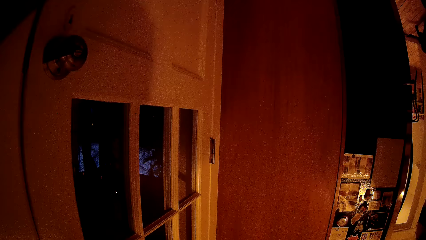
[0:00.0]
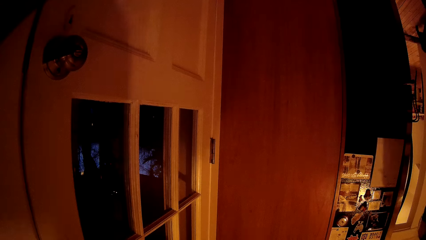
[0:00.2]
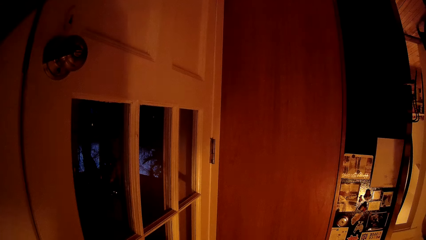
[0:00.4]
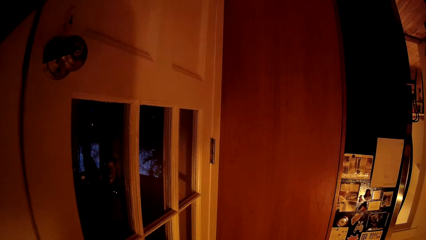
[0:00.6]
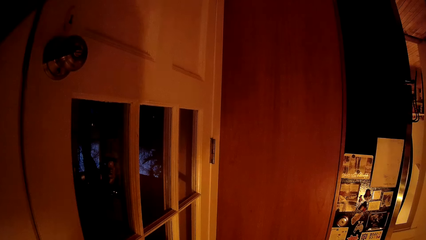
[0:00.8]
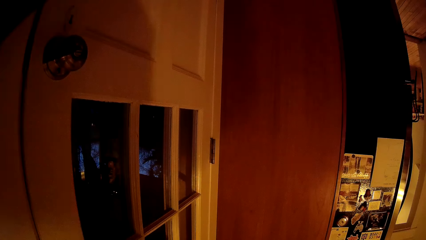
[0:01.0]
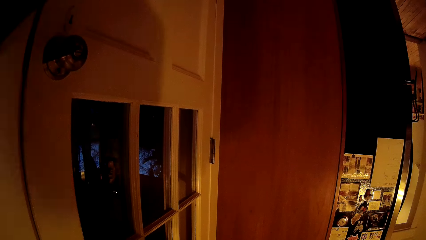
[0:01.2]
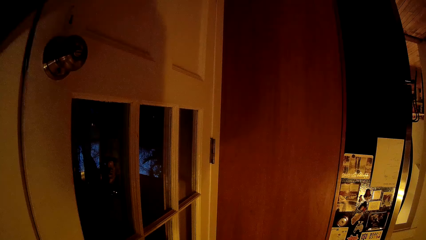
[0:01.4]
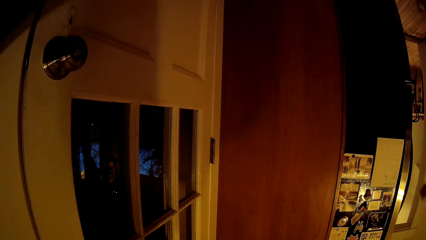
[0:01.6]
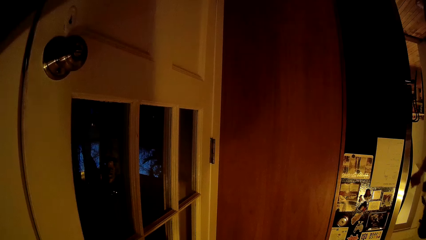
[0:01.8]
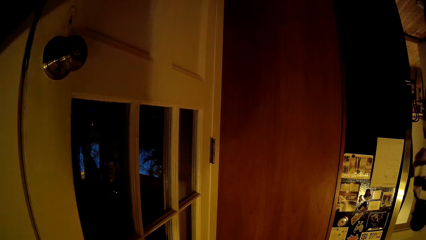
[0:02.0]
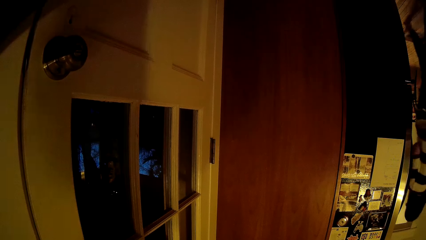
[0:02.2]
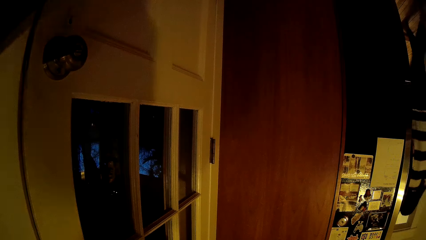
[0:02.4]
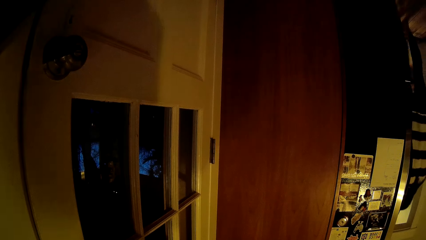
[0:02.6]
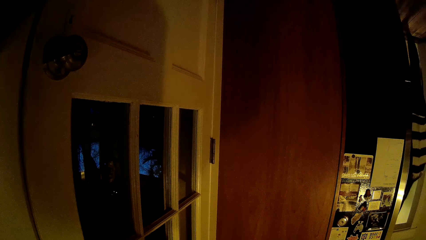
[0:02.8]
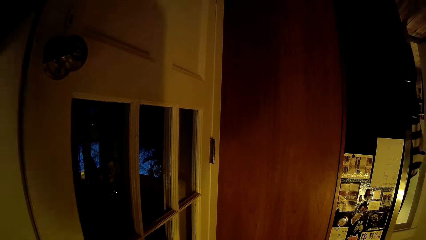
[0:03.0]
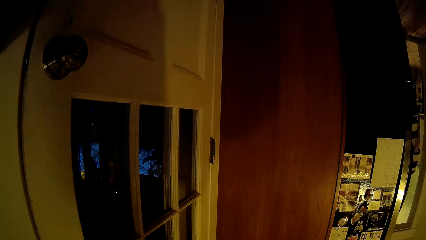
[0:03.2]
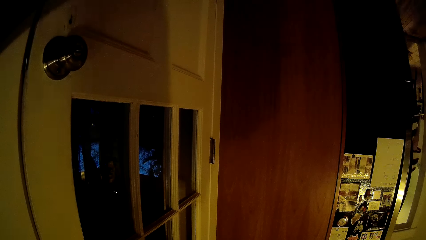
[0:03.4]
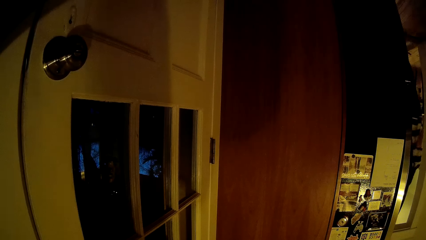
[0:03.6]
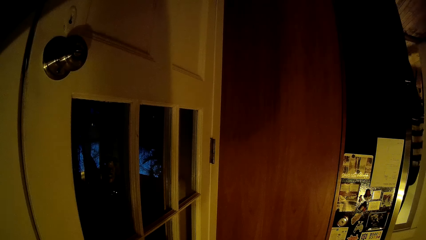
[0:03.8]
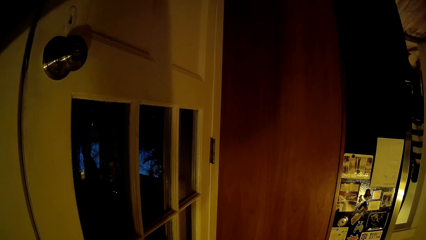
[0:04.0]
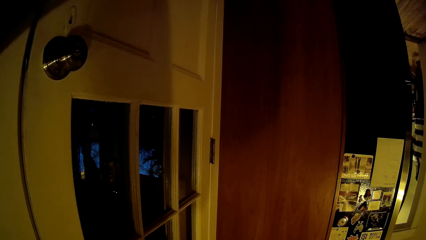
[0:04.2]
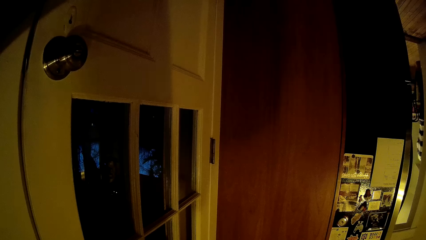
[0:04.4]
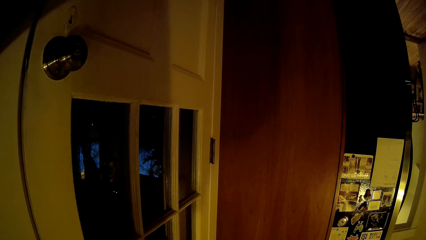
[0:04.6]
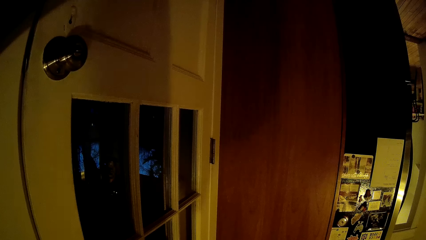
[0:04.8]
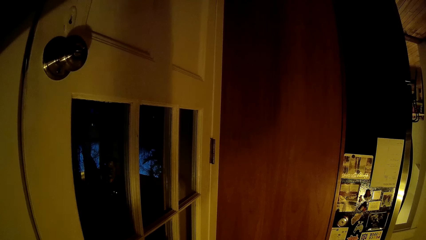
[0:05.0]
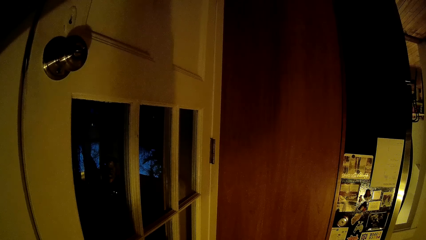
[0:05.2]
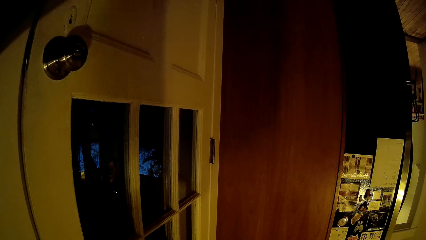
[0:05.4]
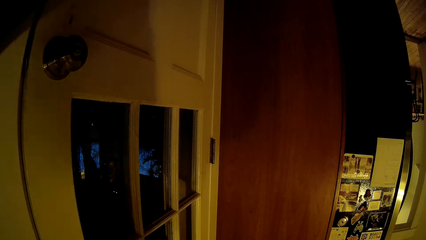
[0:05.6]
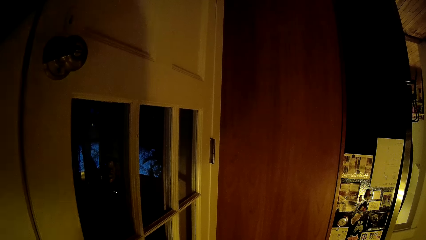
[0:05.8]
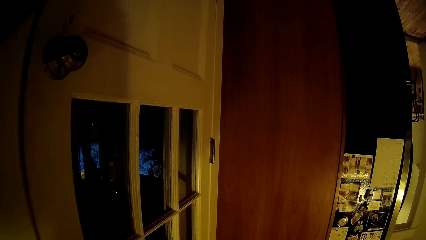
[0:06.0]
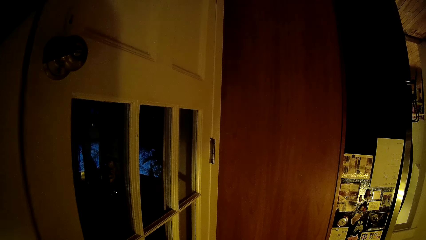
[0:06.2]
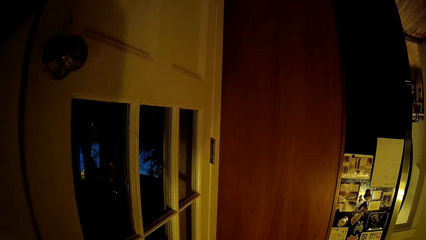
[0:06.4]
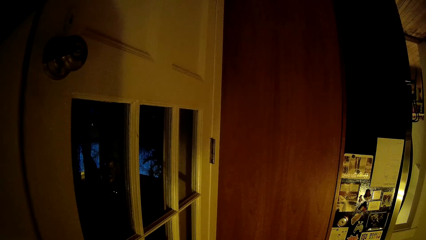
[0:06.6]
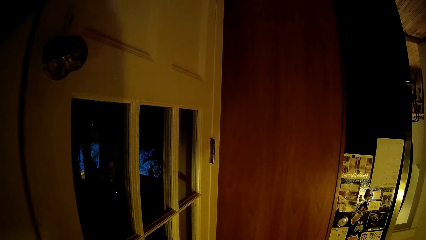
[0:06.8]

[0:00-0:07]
A woman walks into a living room from a kitchen.

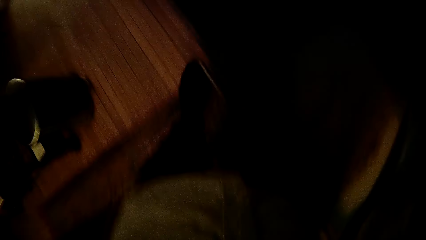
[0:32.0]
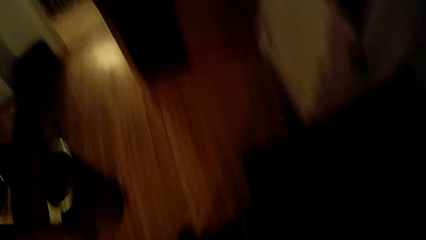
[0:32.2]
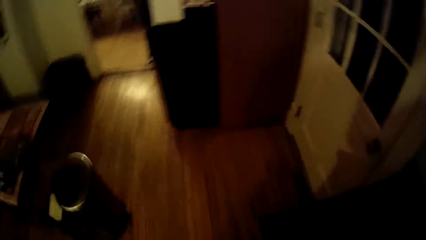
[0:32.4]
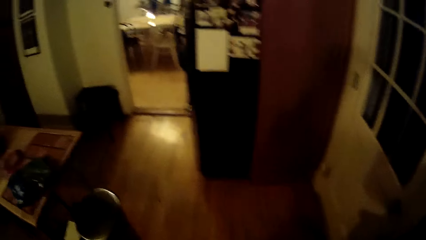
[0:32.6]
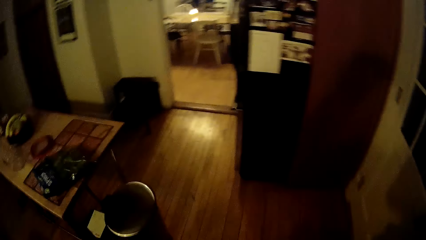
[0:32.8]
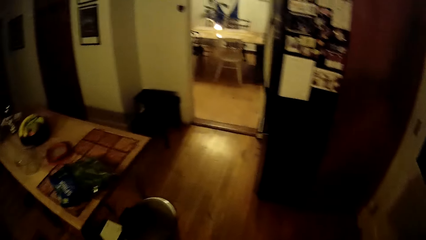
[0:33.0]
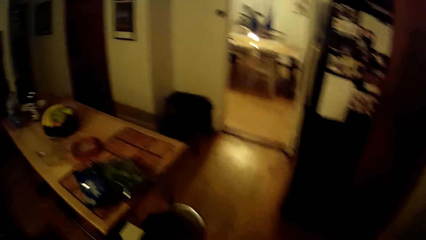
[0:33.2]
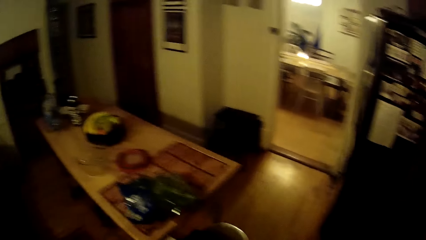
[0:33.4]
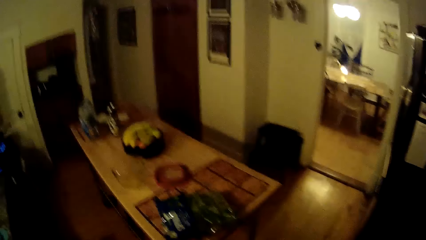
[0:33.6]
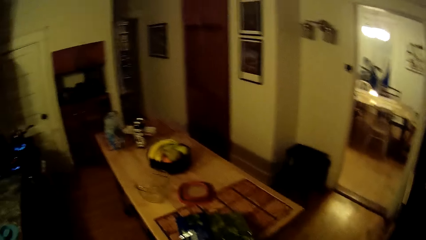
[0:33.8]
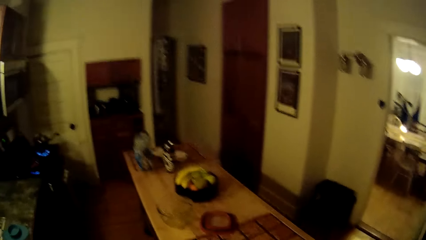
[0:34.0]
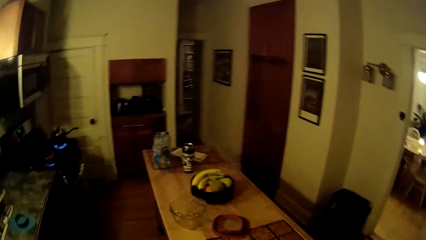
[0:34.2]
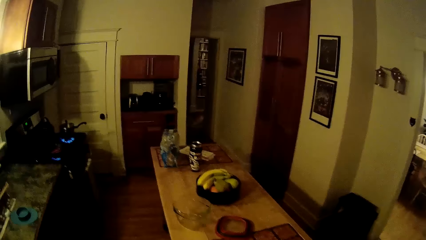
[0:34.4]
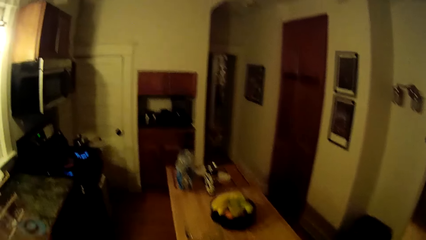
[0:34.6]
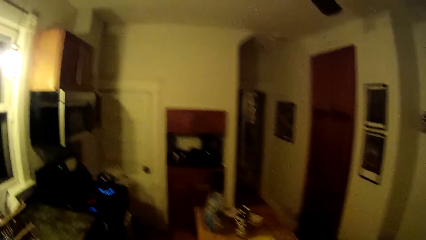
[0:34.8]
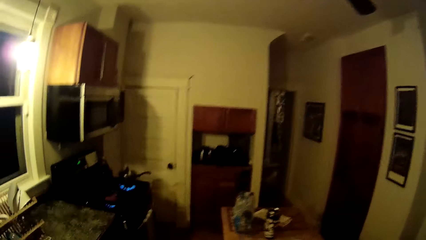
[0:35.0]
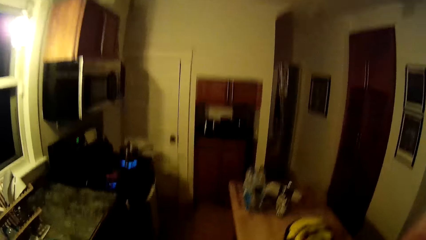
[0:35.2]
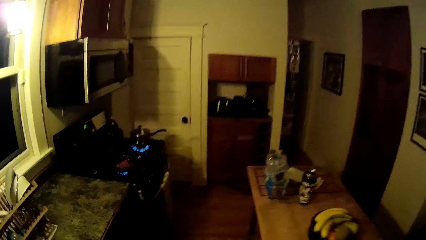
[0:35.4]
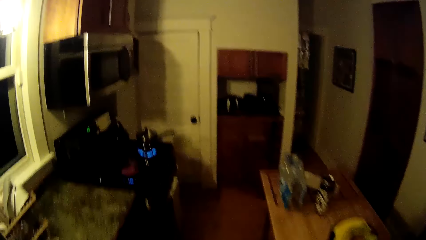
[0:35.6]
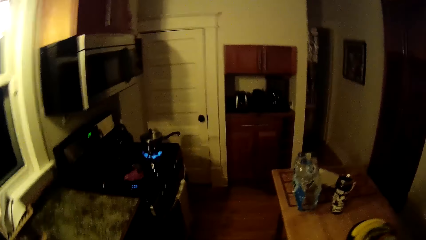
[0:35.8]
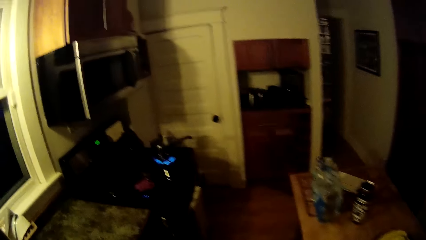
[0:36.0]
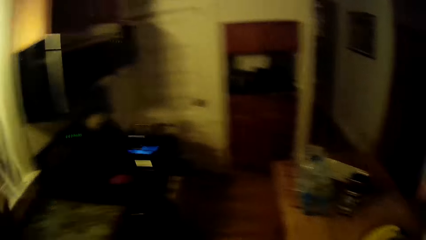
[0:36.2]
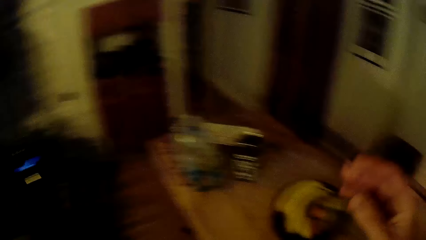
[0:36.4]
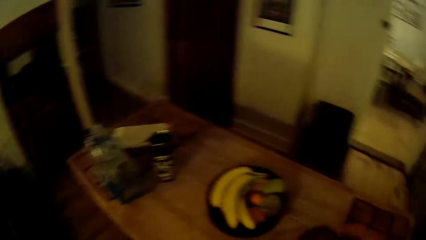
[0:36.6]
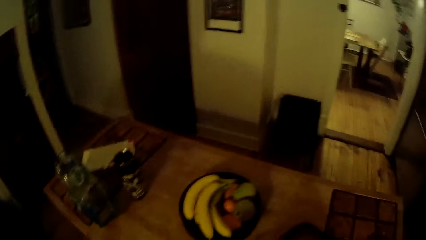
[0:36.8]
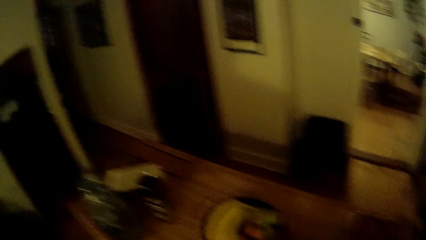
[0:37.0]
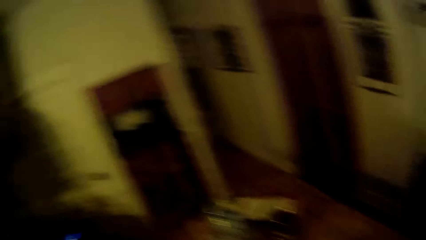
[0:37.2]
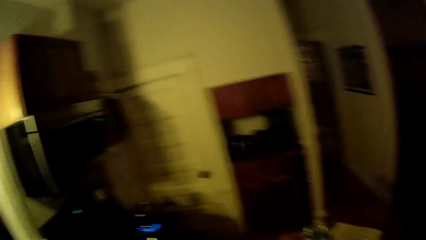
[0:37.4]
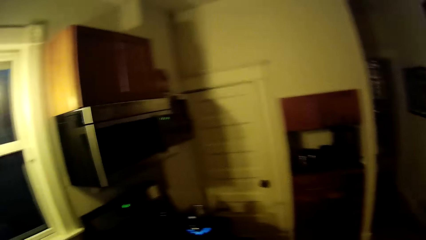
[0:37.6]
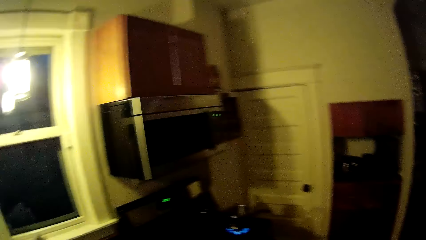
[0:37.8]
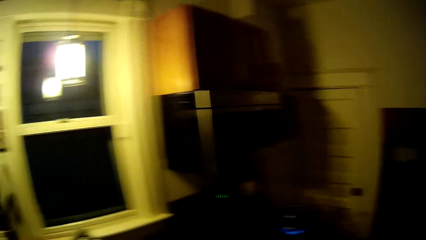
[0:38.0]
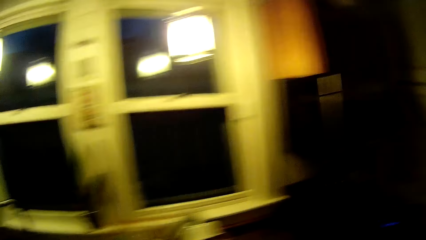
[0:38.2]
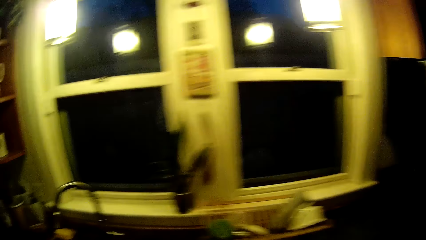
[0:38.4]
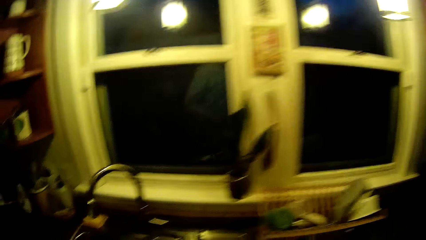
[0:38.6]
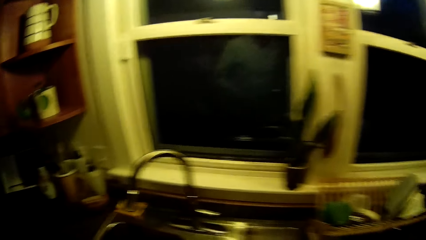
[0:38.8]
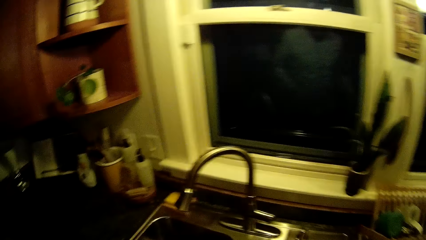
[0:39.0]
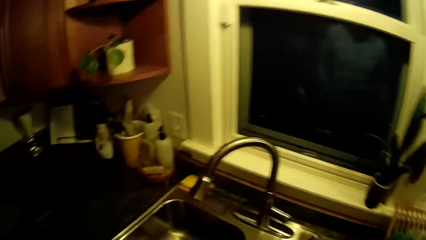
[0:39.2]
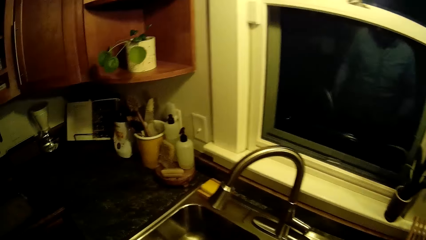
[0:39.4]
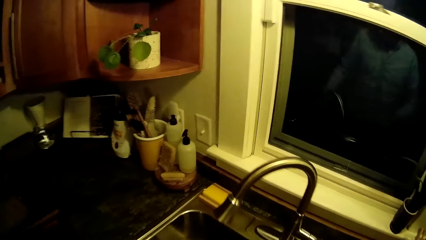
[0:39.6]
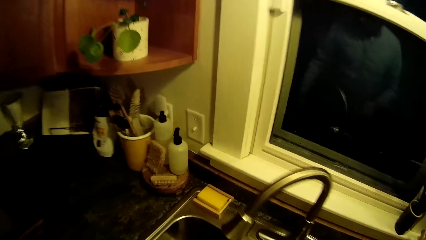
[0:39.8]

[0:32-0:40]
The camera wearer walks around and talks. He picks a bowl from a table with his right hand. He looks around. He walks around.
